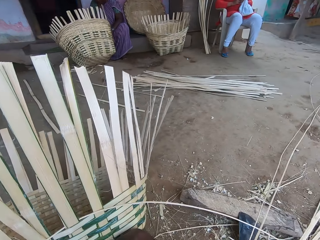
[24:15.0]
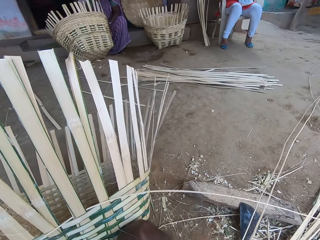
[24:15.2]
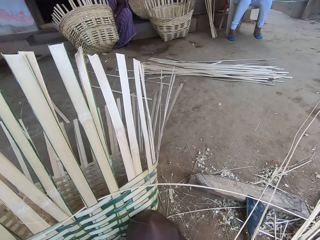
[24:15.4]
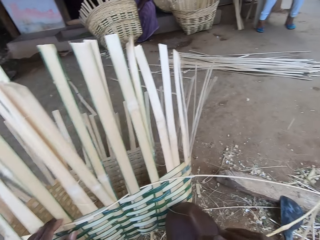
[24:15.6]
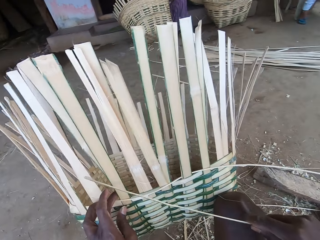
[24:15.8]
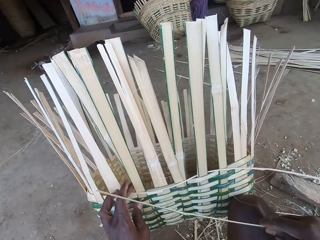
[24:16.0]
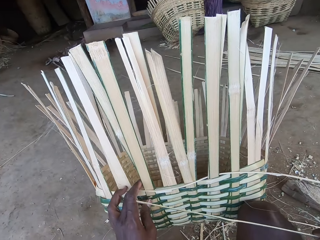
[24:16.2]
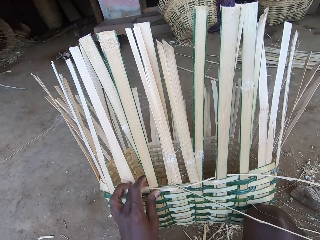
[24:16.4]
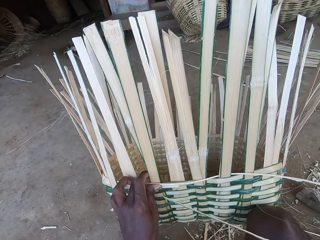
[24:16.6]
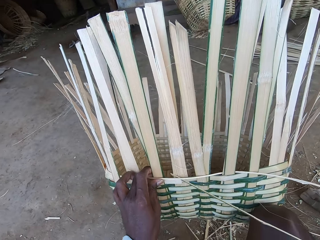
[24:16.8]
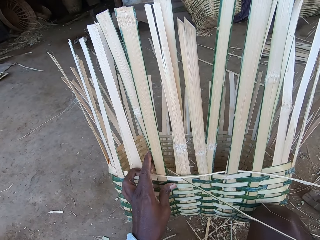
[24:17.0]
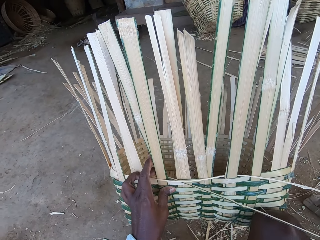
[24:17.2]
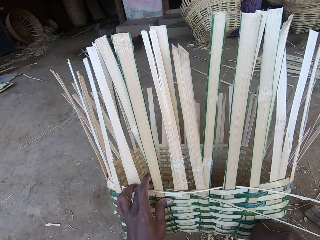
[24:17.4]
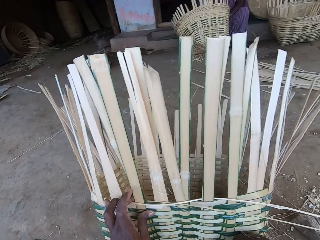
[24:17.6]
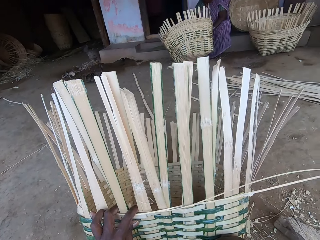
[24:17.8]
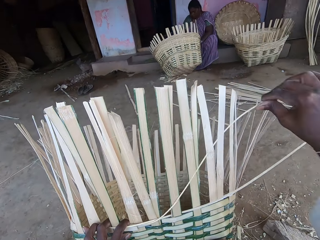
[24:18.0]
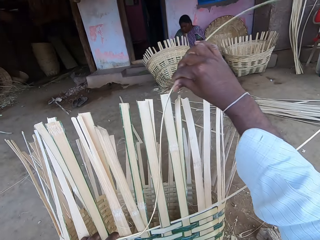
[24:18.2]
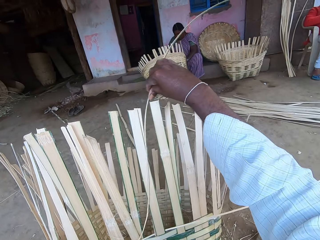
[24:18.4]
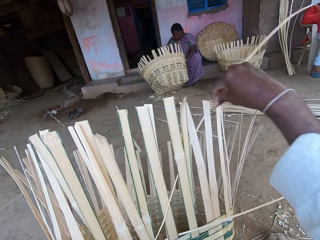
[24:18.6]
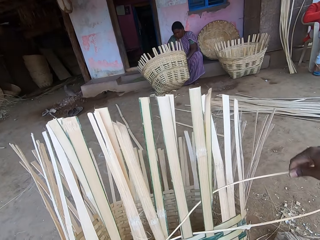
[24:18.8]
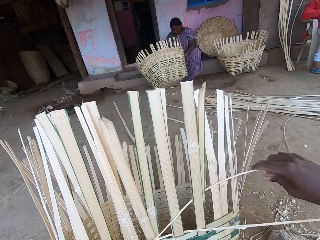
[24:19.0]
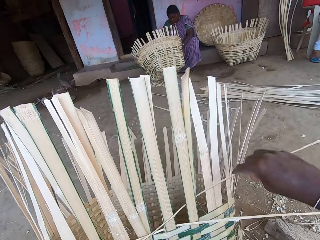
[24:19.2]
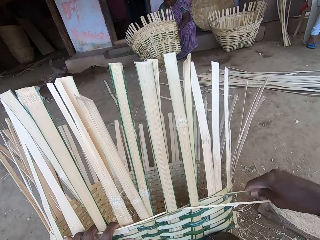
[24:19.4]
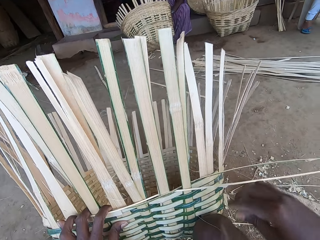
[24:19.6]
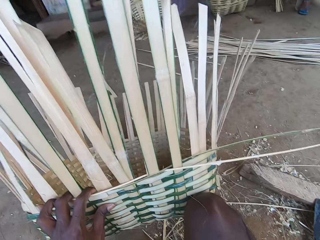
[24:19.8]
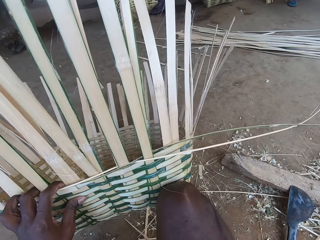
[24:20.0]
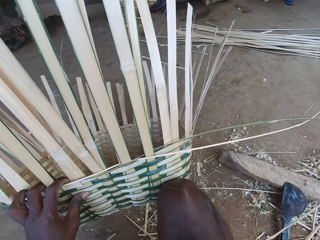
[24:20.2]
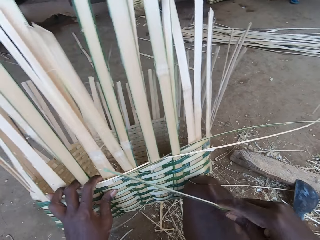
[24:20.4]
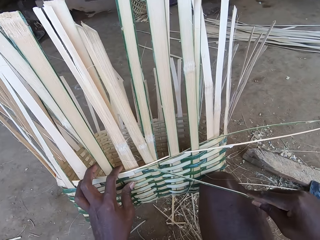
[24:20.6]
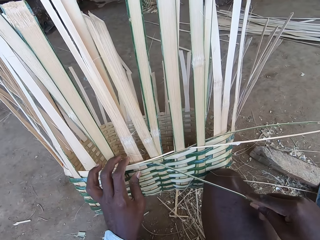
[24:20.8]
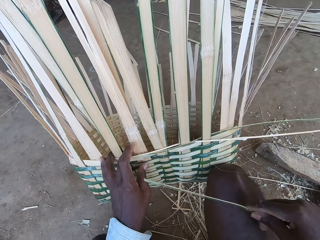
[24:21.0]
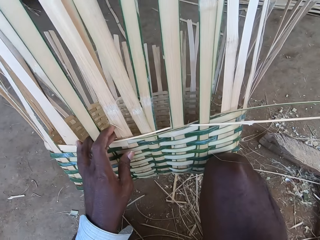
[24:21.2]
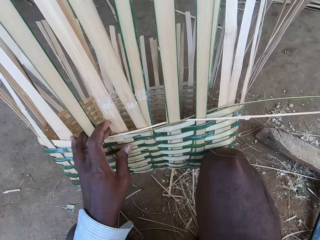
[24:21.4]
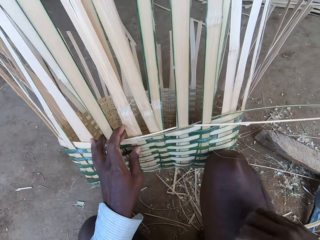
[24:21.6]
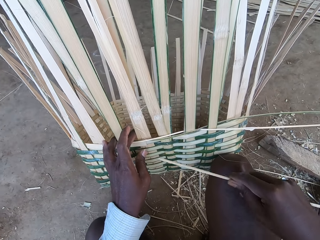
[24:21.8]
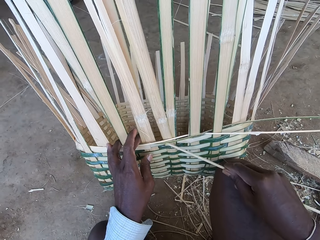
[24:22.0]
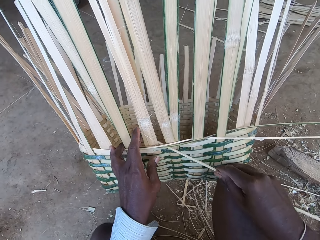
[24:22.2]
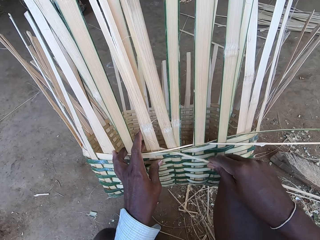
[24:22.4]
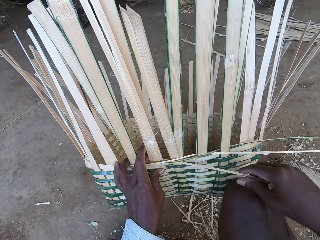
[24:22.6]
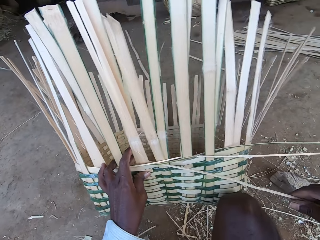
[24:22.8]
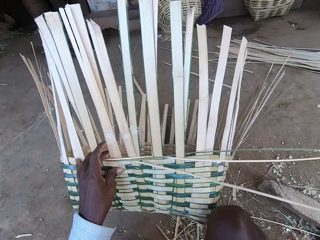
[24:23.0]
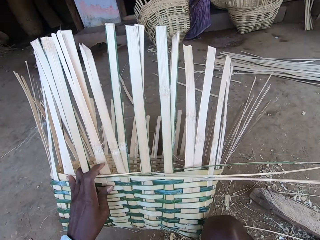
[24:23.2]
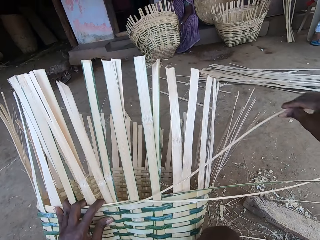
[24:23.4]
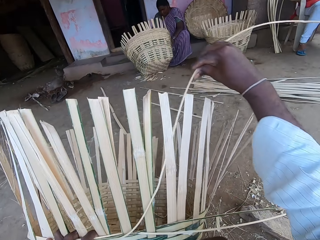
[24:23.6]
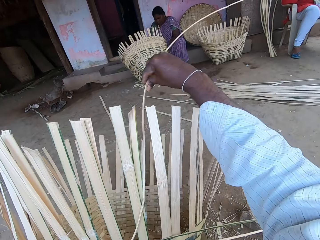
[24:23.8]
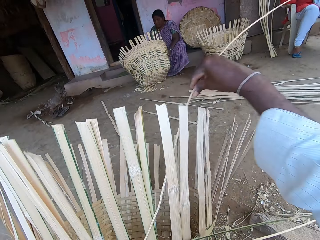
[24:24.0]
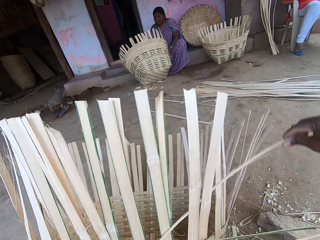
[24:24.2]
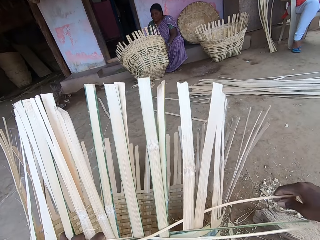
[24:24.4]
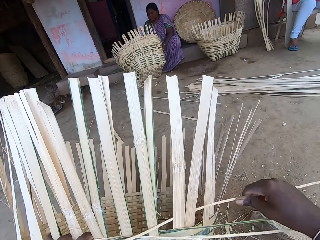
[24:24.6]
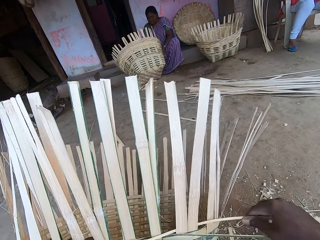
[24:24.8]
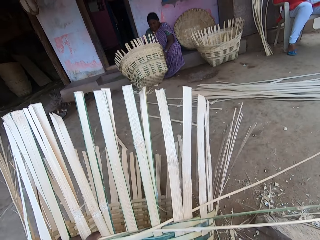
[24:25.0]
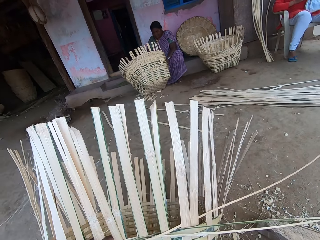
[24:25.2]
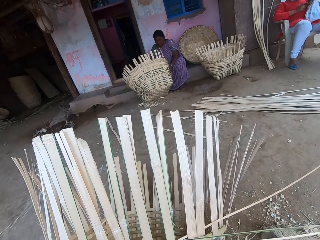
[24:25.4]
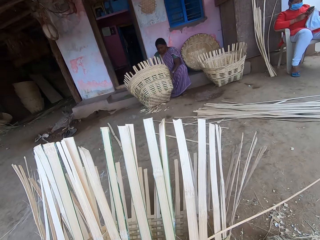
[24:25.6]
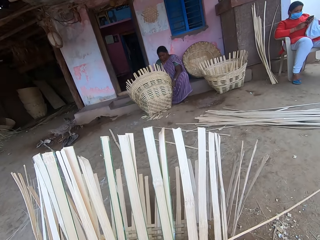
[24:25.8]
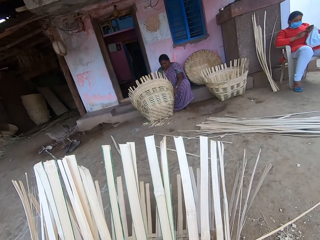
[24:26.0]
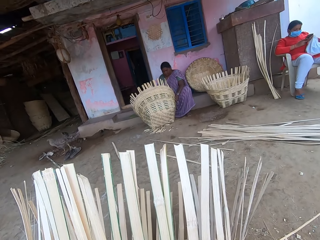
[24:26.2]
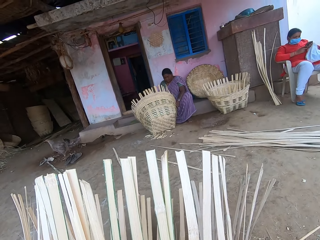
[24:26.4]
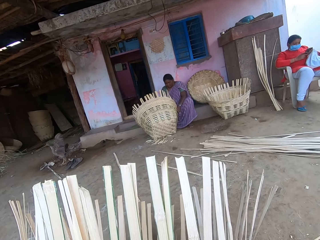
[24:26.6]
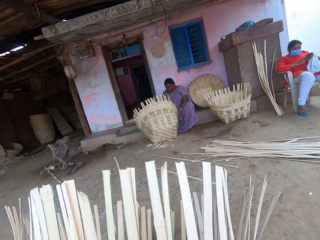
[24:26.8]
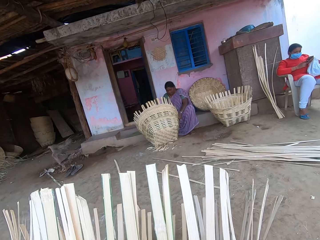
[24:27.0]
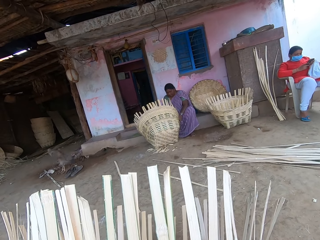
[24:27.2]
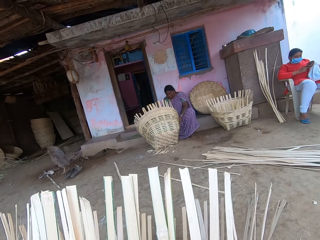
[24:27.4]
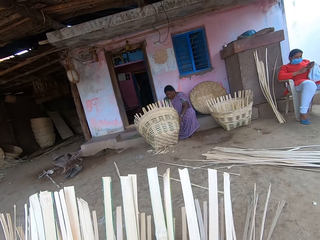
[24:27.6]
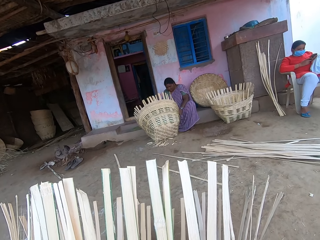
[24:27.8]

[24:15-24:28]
The camera wearer picks a bamboo stick from the pile of bamboo sticks with his right hand. He weaves the basket with the bamboo stick in his right hand. He weaves the basket with a bamboo stick in his right hand. He turns the basket with his left hand. A woman interacts with another woman and the camera wearer.

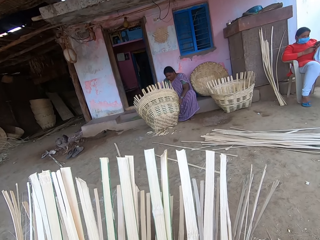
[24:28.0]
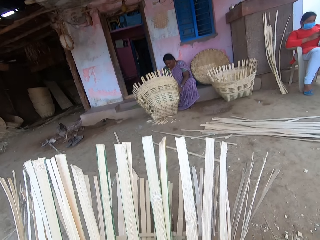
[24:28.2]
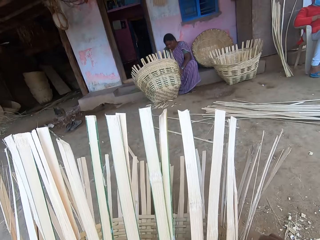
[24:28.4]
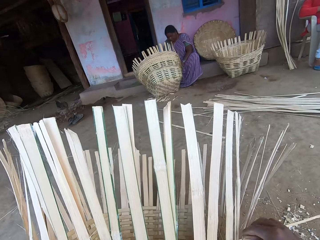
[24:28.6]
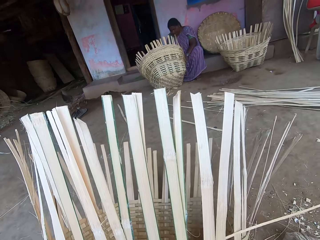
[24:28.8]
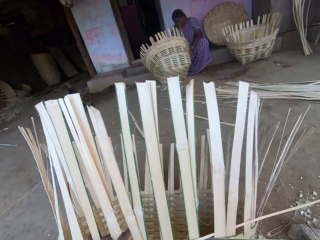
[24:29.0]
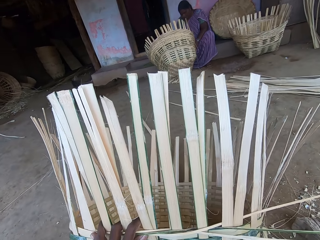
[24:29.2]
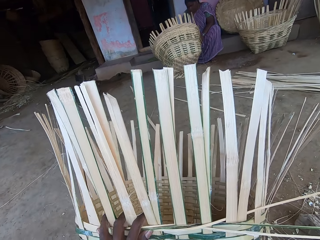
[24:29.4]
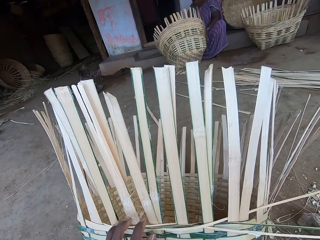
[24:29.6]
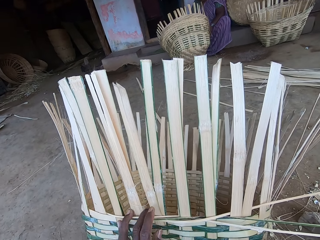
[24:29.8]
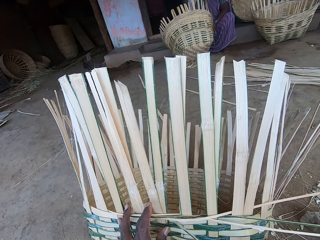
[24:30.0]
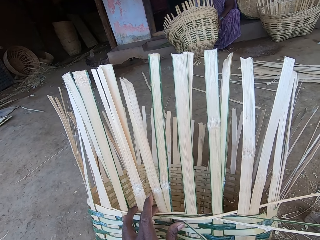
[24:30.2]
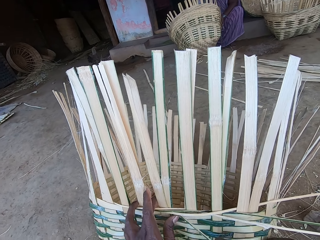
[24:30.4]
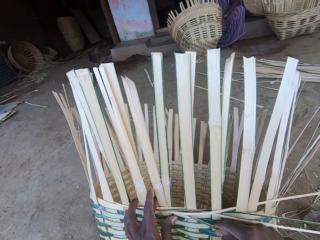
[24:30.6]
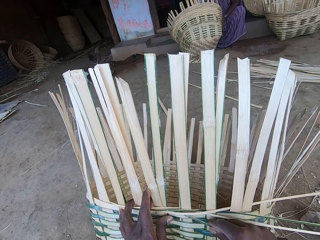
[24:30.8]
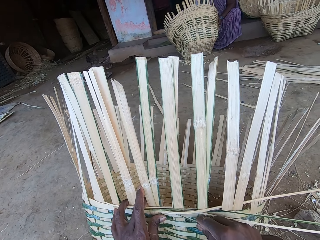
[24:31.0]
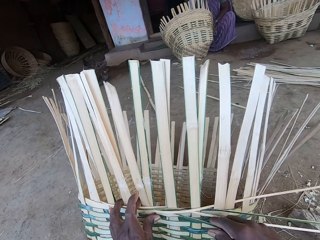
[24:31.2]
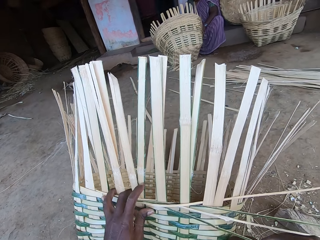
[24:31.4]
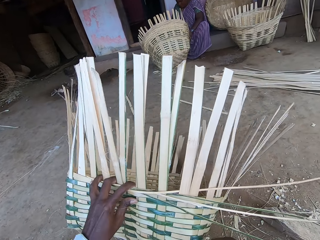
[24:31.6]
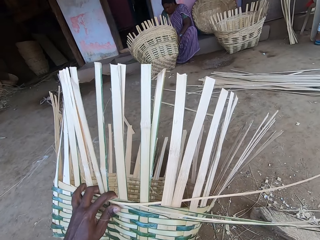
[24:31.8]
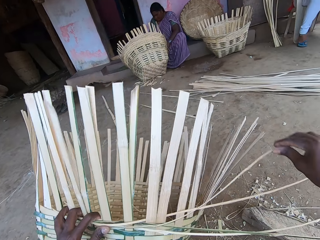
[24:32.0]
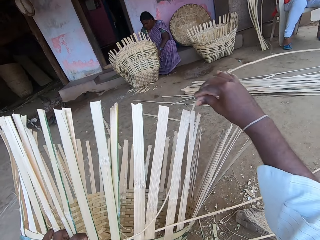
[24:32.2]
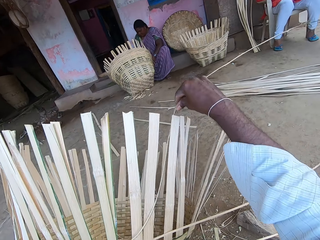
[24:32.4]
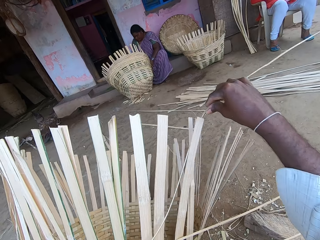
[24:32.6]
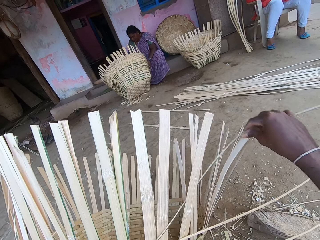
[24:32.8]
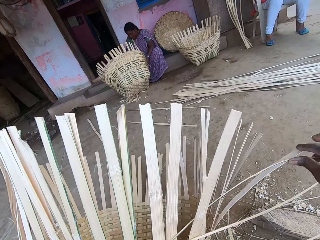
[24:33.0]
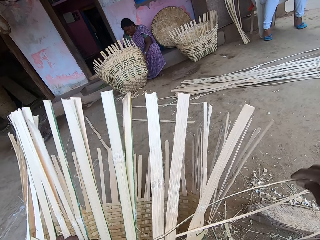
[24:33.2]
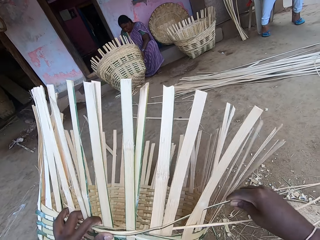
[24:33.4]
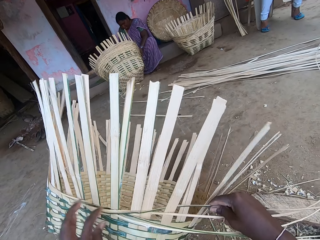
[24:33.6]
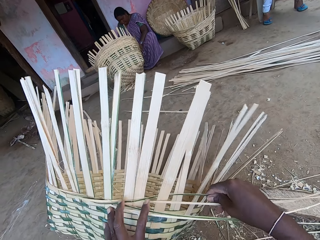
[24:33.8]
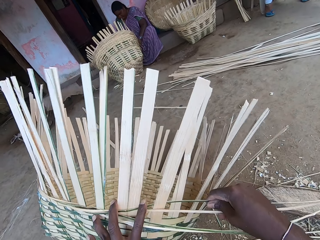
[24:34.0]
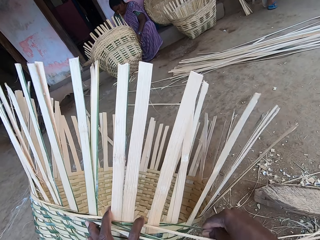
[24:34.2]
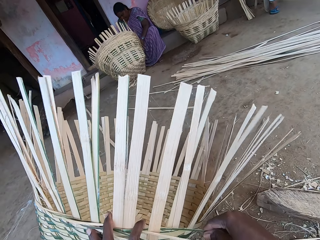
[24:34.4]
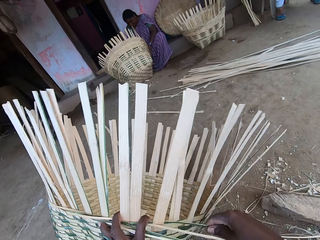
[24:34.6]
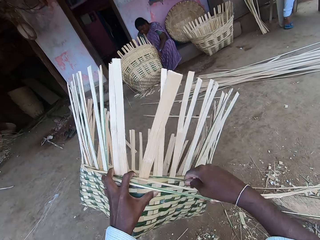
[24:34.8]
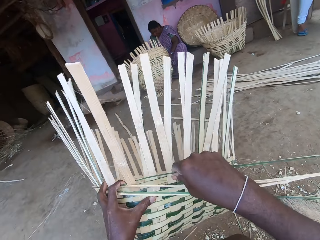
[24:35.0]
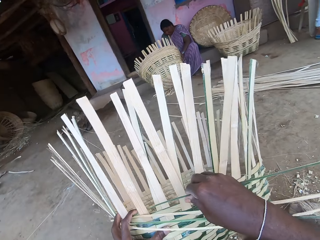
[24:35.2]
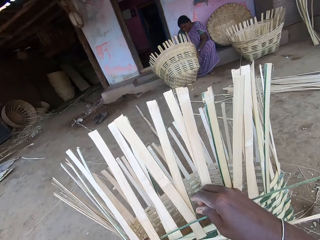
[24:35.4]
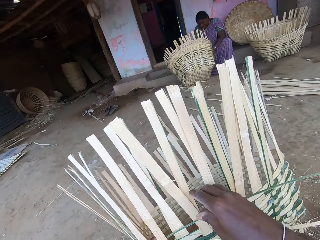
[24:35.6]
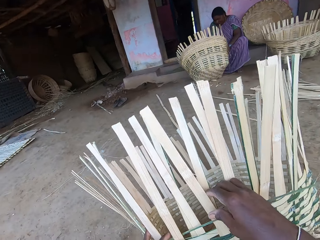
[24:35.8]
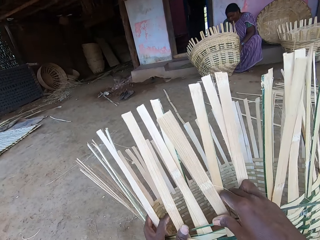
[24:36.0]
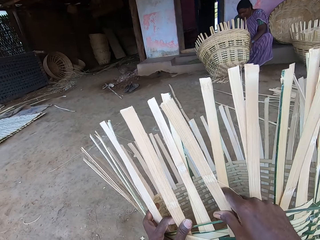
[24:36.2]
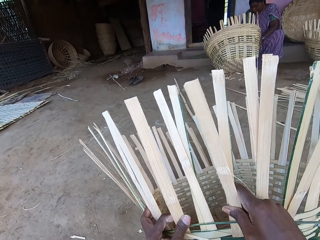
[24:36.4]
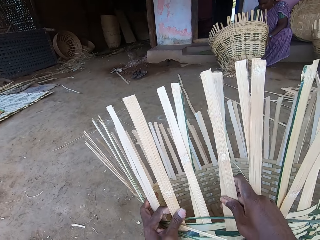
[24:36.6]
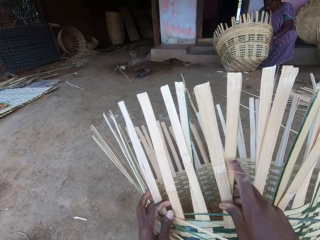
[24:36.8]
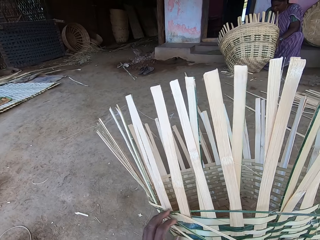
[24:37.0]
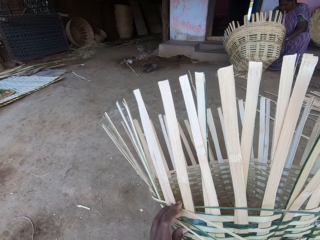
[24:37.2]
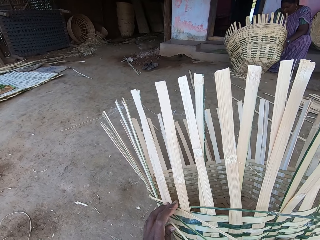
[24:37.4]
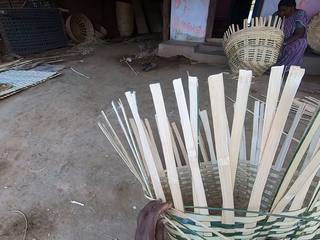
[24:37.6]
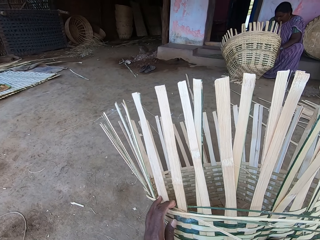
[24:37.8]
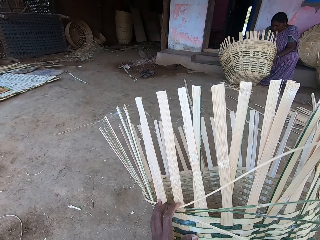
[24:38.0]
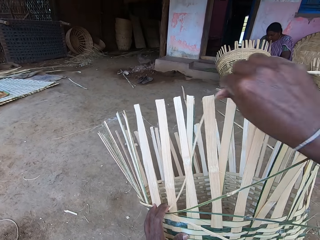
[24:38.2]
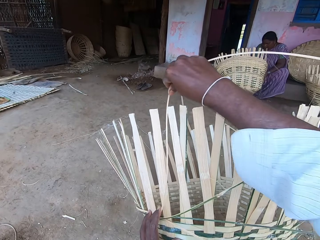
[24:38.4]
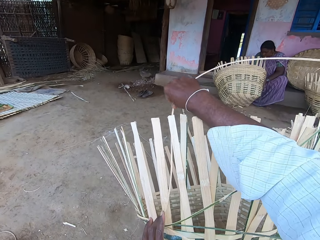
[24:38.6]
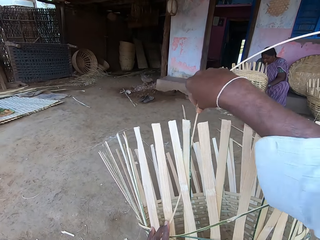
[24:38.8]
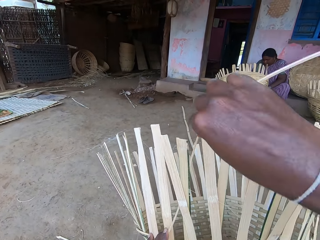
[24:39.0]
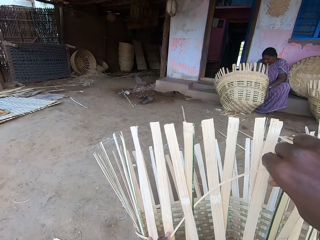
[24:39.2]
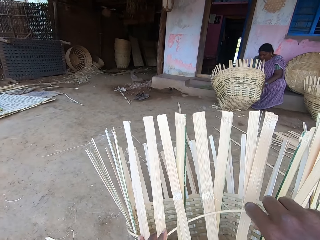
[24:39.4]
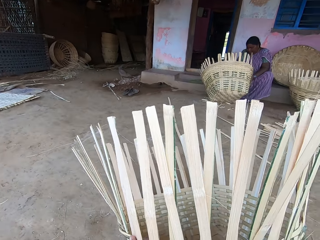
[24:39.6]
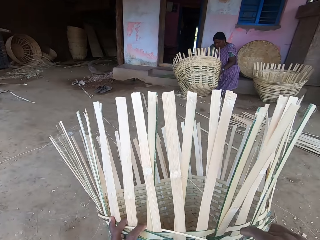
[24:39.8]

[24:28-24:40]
The camera wearer weaves the basket with the bamboo sticks in his right hand. He turns the basket with his left hand.
